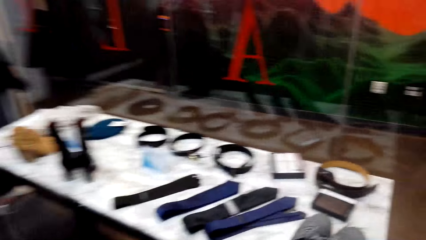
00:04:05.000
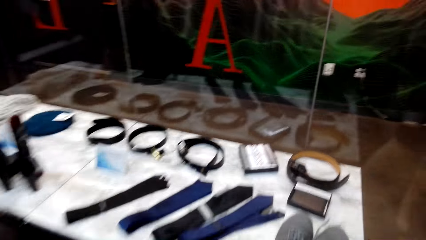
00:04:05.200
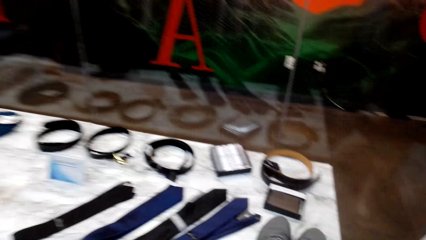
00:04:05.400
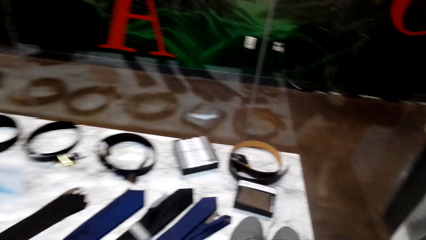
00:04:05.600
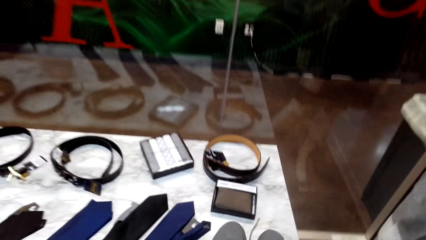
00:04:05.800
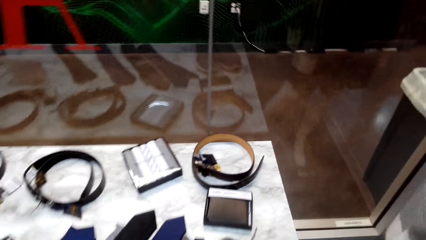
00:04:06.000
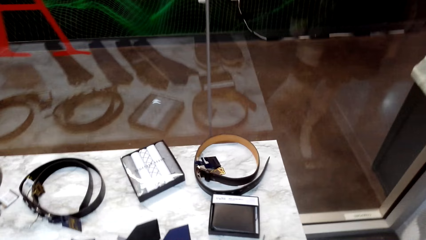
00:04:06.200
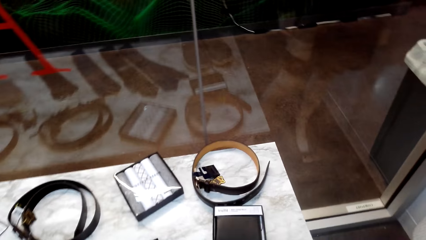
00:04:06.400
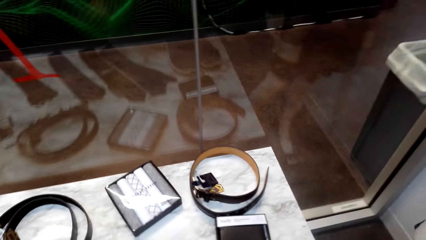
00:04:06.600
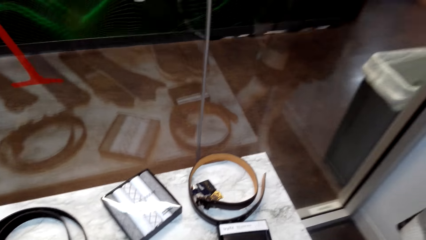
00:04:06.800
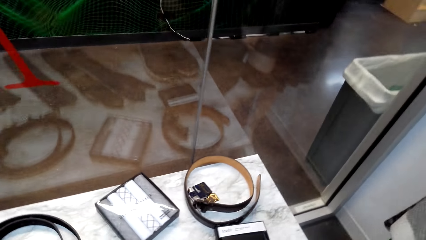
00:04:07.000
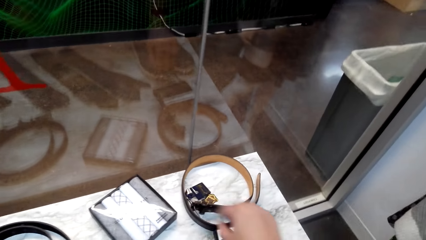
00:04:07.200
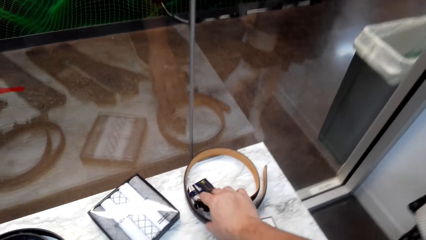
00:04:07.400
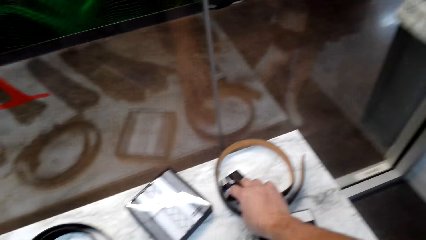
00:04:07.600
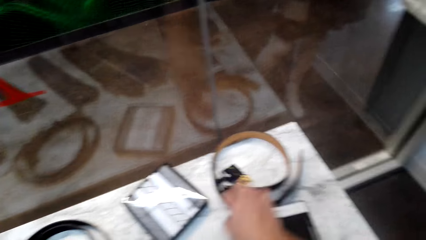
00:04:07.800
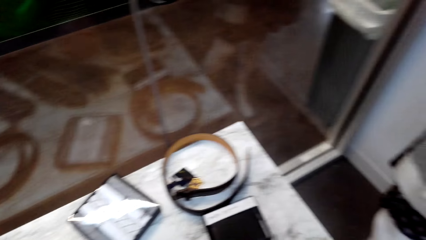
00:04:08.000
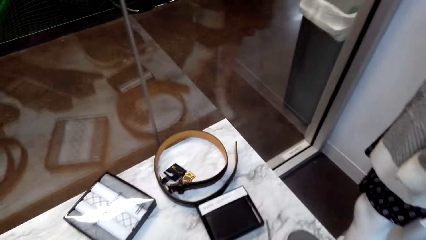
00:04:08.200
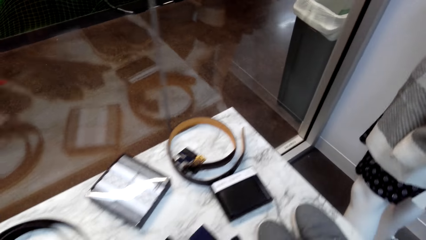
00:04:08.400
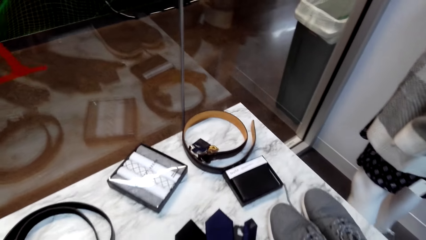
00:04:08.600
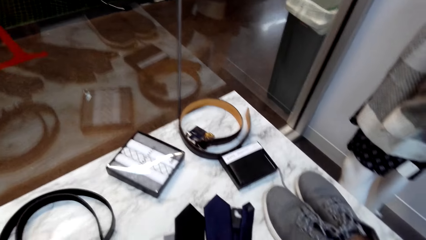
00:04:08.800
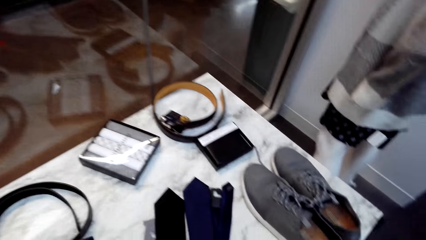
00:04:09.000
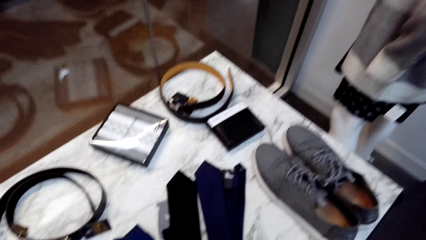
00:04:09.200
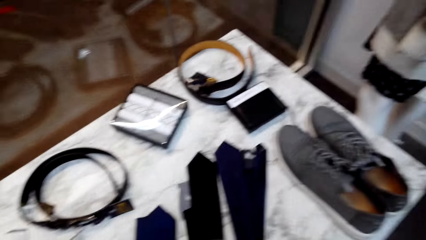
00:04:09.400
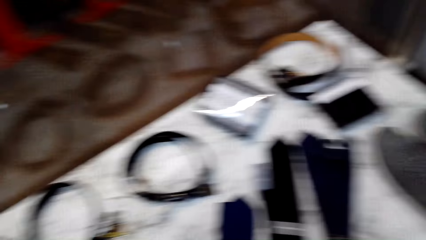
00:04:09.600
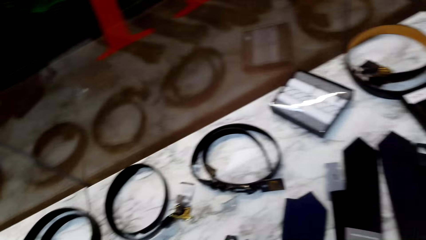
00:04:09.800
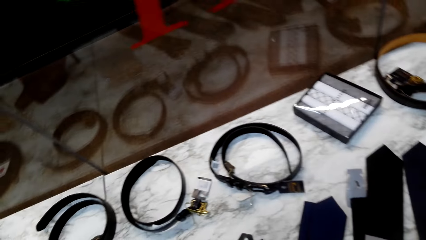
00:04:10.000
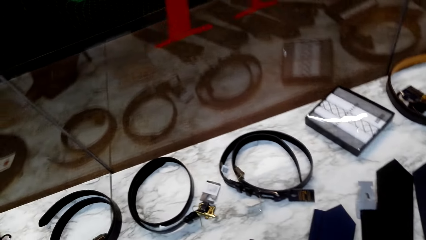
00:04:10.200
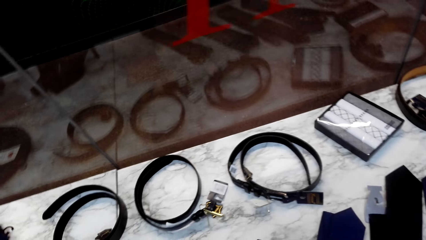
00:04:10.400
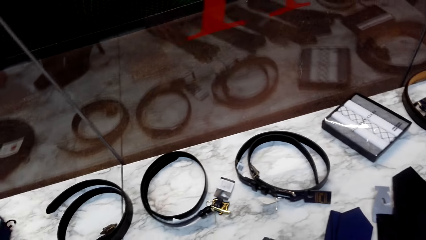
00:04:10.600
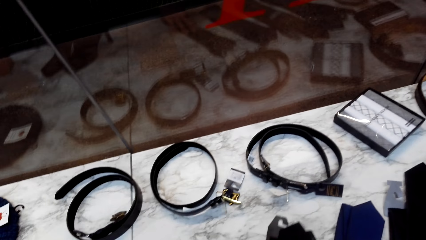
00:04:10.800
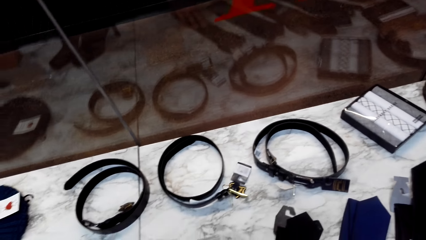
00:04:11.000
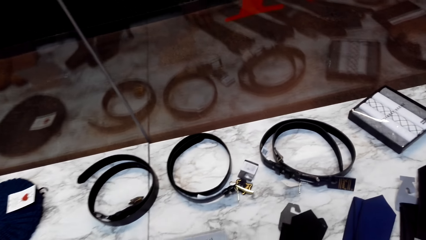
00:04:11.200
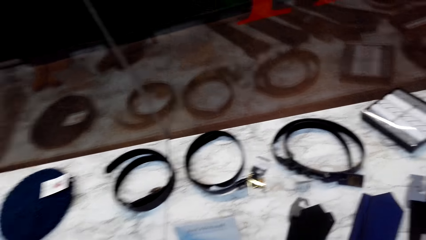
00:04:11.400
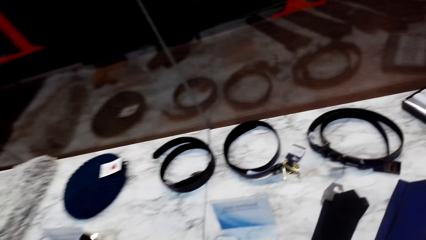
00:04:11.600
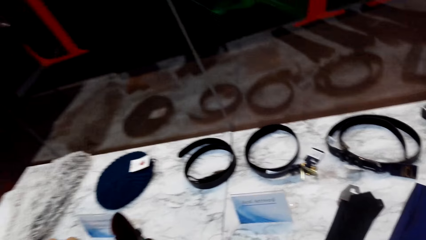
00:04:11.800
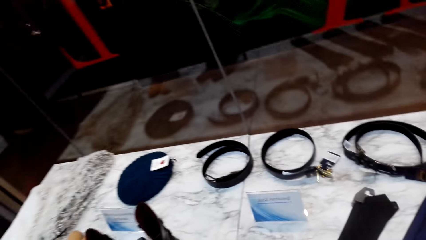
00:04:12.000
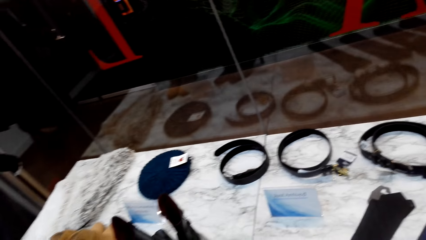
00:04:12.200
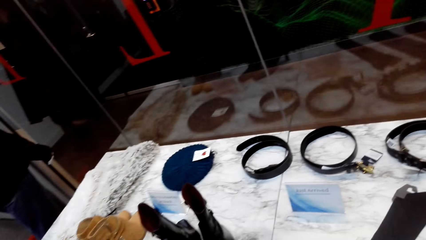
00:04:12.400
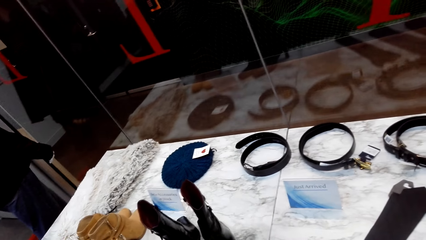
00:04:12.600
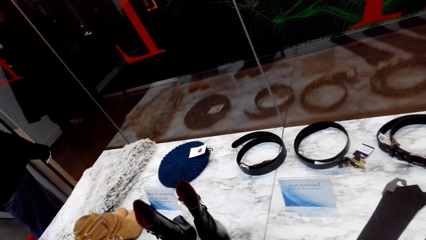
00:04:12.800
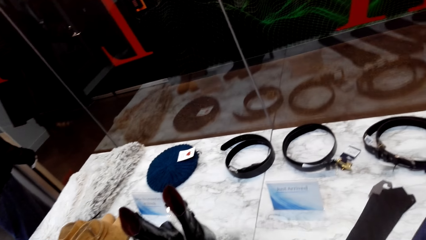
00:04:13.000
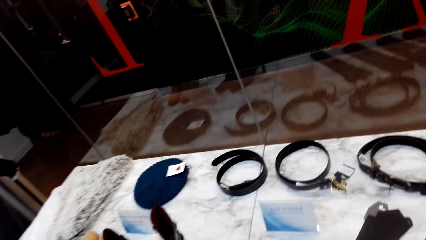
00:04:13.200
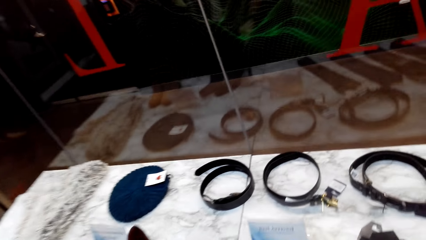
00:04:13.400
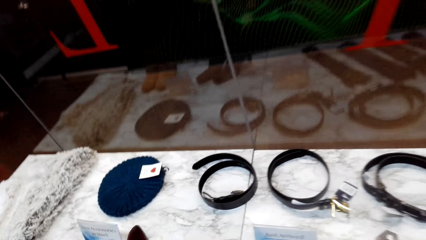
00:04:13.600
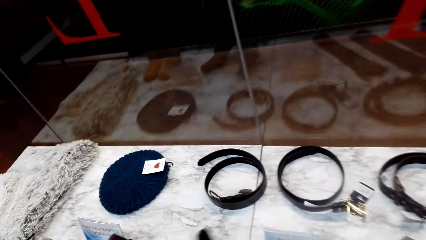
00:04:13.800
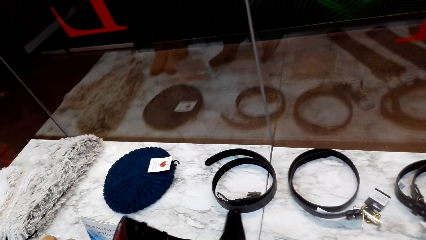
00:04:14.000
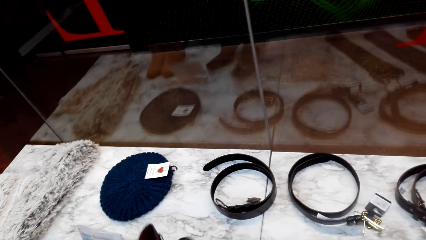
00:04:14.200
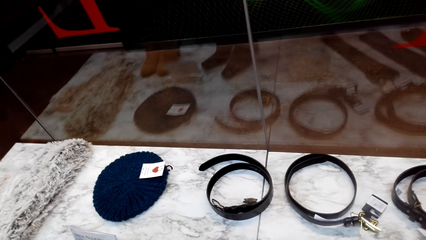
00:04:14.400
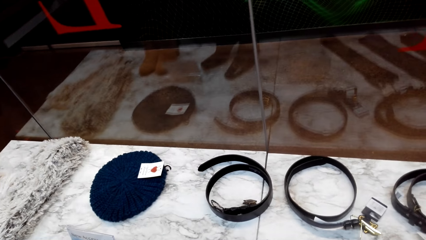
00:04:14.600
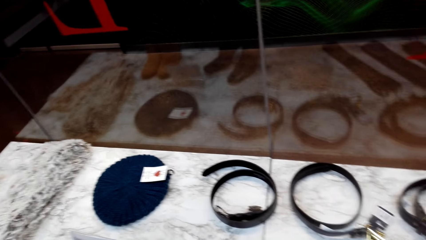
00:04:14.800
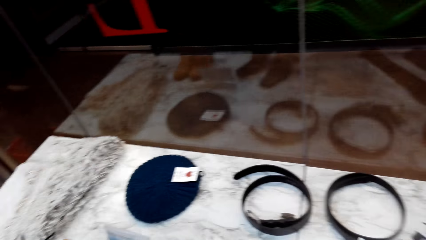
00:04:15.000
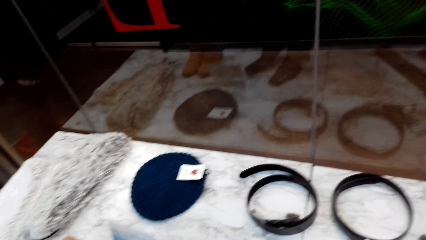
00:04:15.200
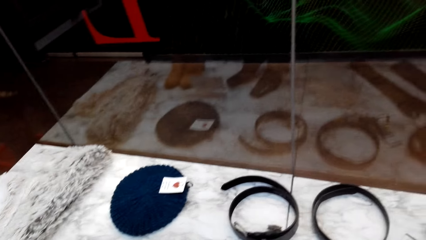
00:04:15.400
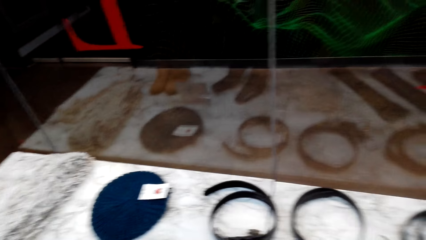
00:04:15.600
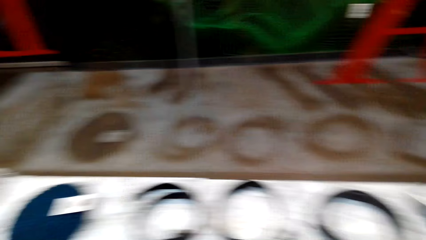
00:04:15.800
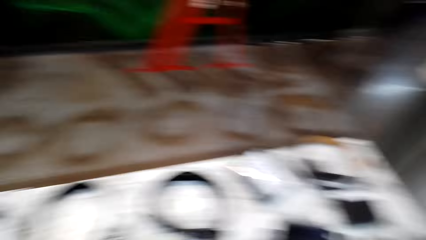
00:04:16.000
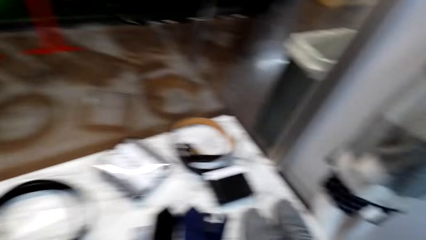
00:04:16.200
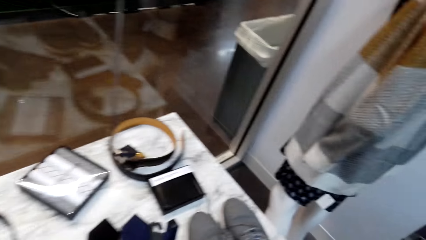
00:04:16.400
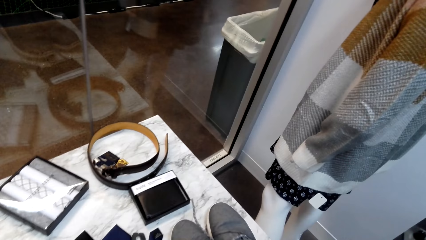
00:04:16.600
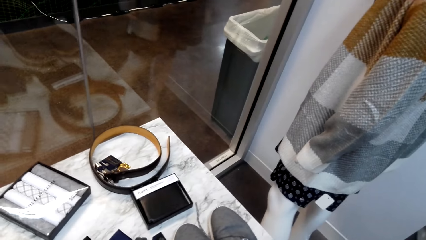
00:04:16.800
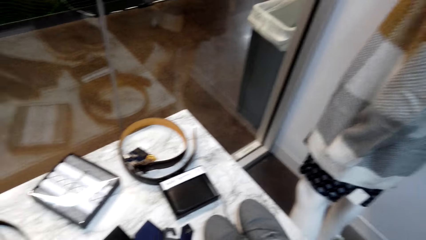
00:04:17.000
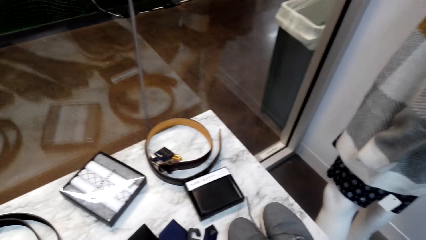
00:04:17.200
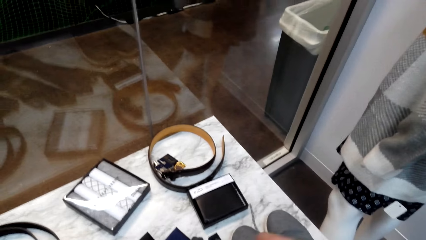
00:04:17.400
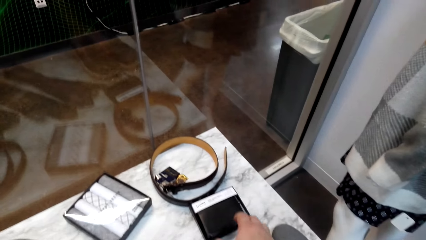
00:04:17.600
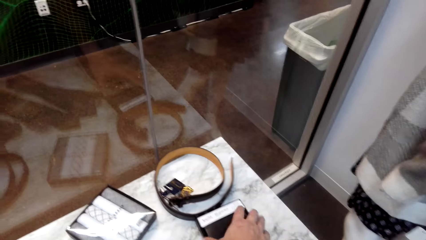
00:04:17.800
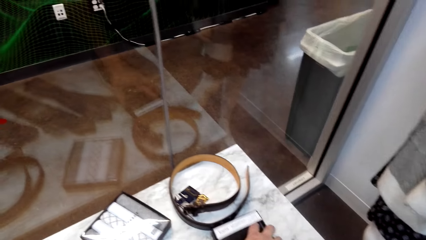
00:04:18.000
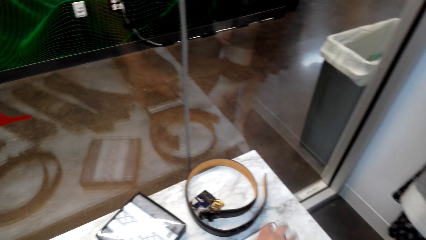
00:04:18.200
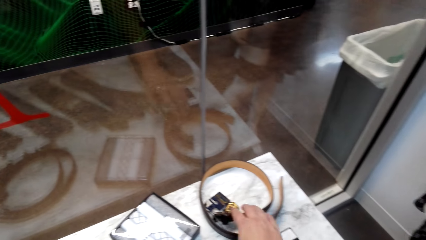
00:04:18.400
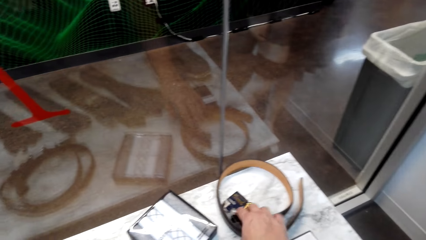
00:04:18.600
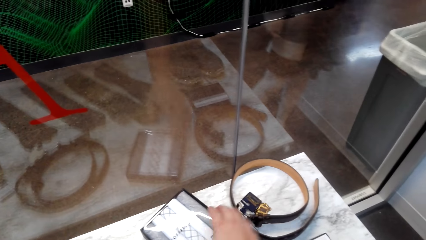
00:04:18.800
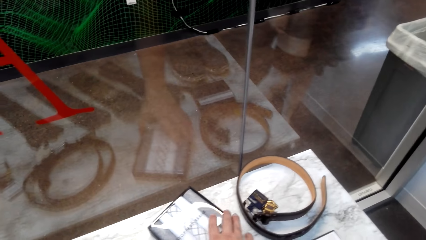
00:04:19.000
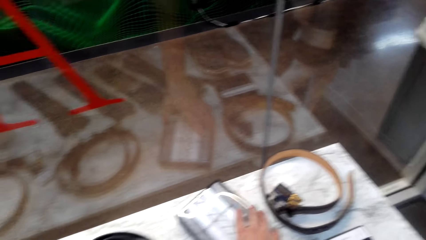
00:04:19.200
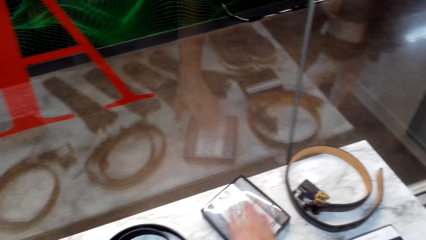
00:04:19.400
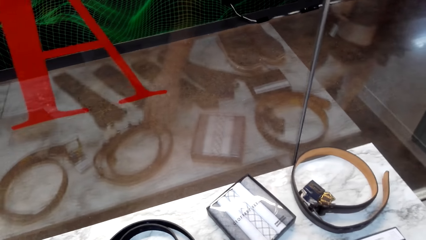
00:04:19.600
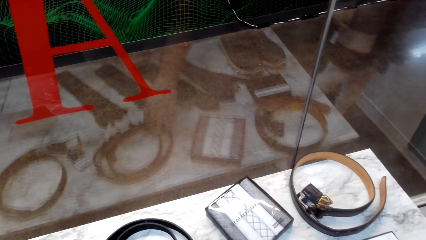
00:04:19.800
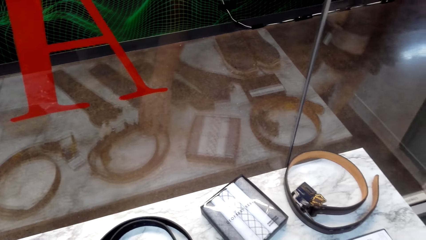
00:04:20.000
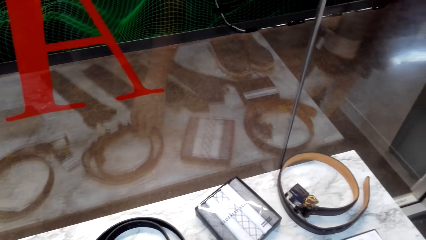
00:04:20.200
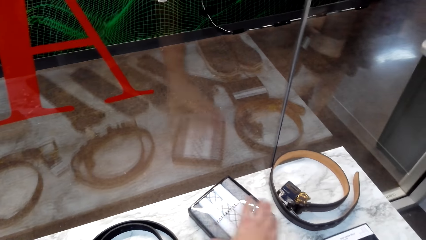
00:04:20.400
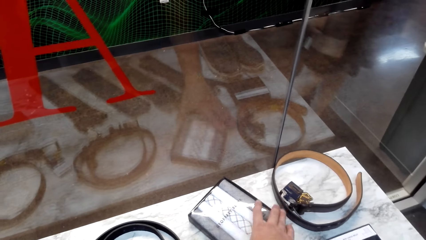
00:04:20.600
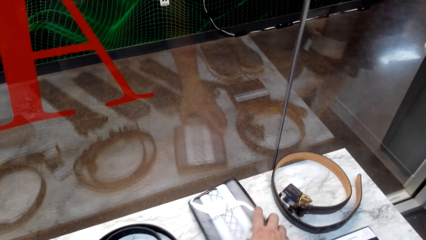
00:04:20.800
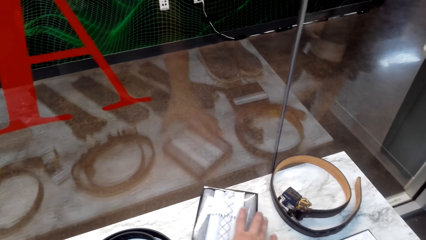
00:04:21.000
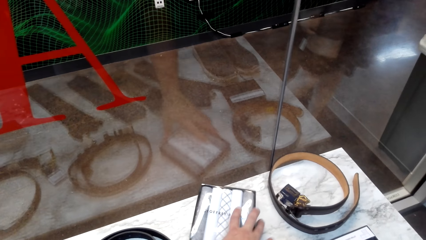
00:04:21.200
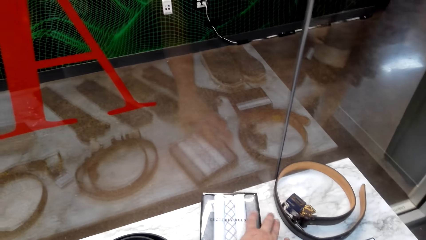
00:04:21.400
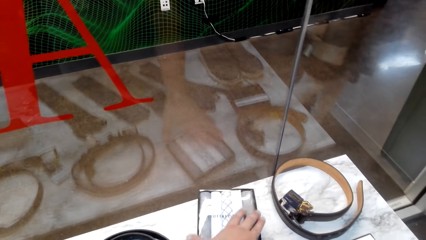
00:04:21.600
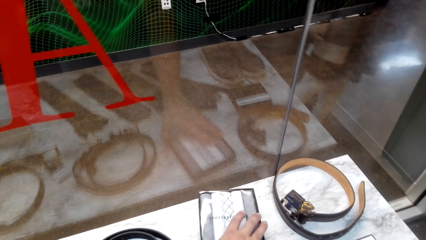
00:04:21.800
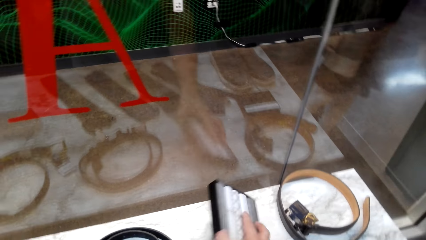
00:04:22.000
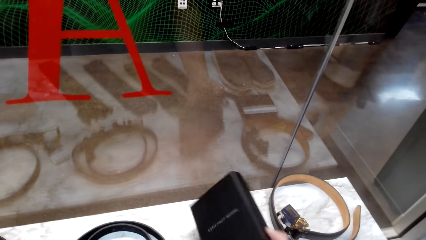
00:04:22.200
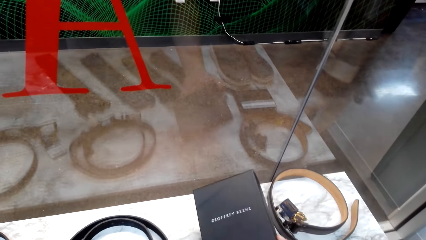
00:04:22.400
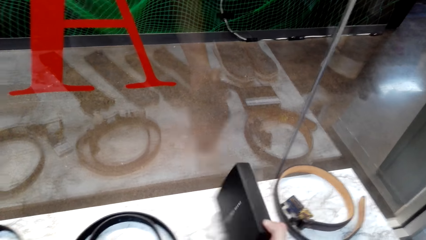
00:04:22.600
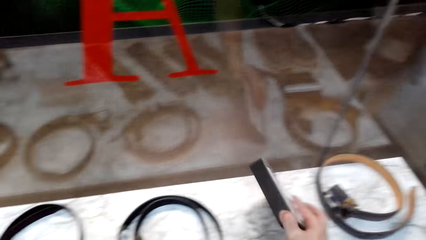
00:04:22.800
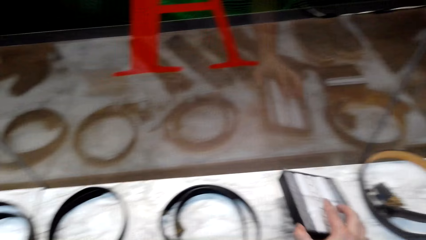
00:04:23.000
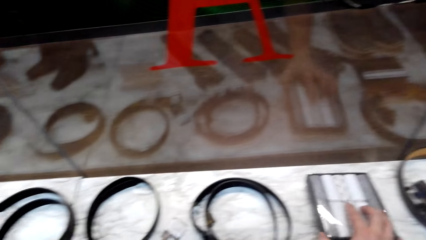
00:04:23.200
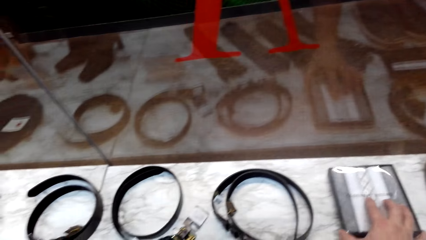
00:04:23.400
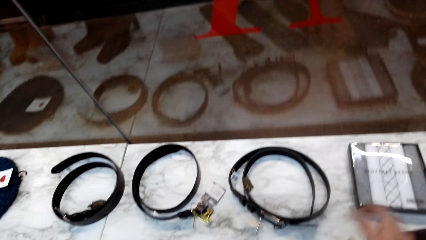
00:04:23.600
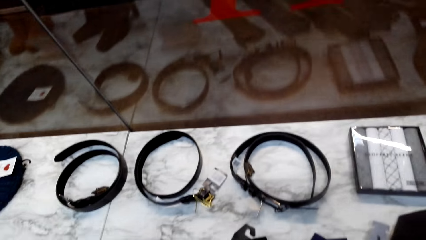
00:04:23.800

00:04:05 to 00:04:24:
The camera wearer touches the belt on the table. They touch the shoes on the table. They touch the shoes again. They touch something on the table. They touch the belt on the table. They touch something on the table. They touch the belt on the table. They touch something on the table.
